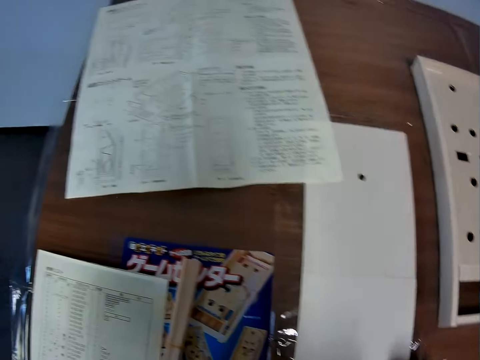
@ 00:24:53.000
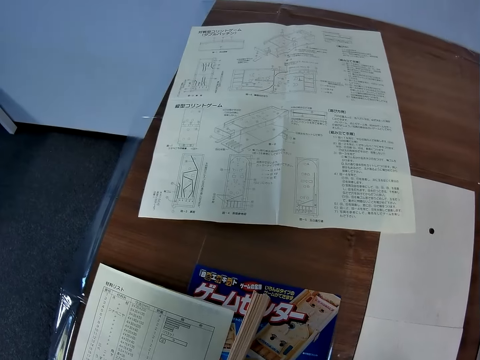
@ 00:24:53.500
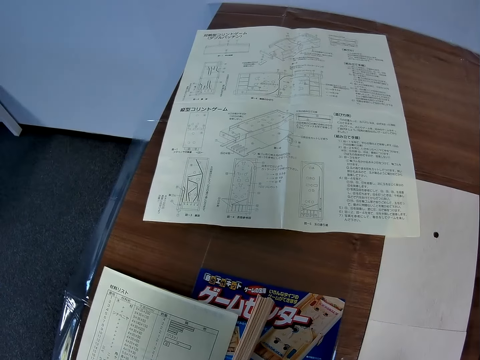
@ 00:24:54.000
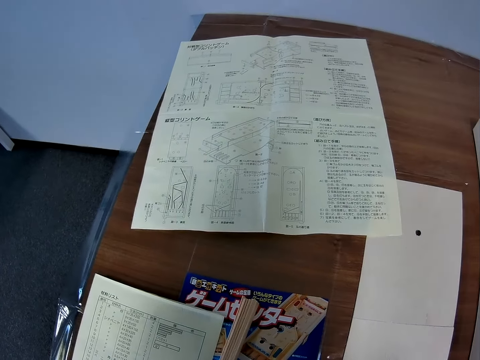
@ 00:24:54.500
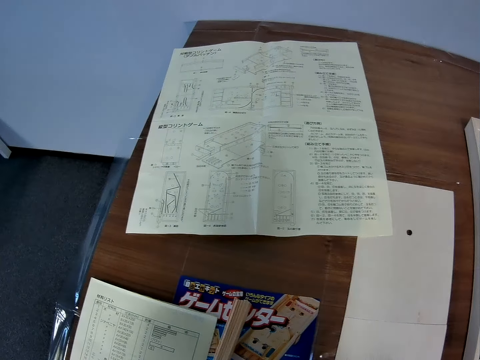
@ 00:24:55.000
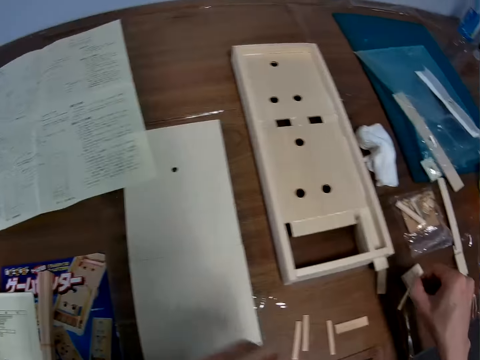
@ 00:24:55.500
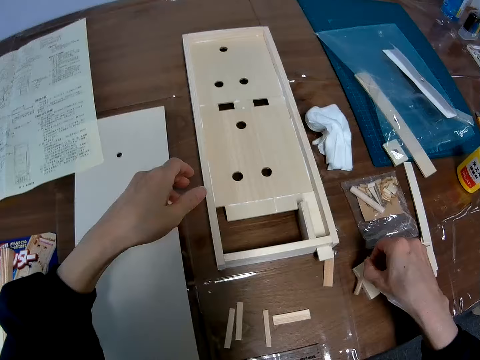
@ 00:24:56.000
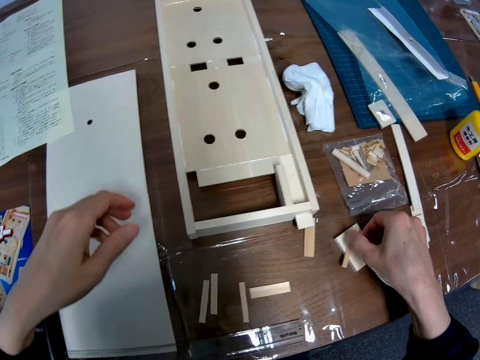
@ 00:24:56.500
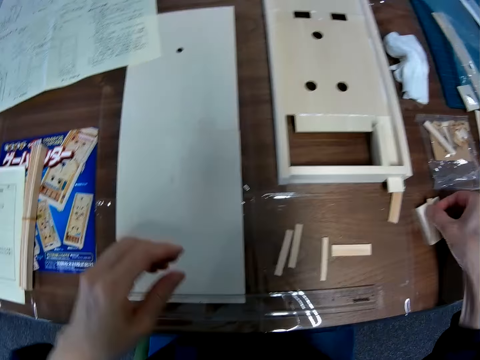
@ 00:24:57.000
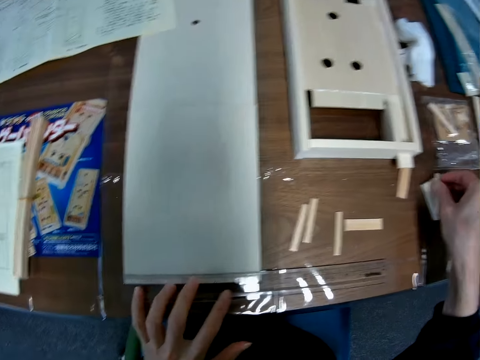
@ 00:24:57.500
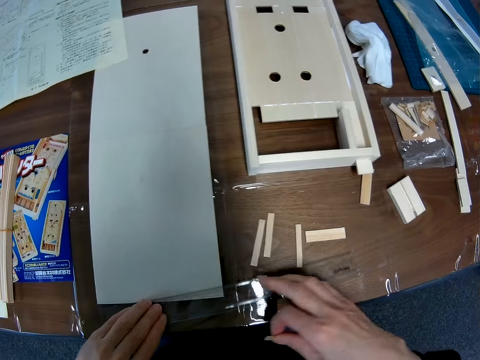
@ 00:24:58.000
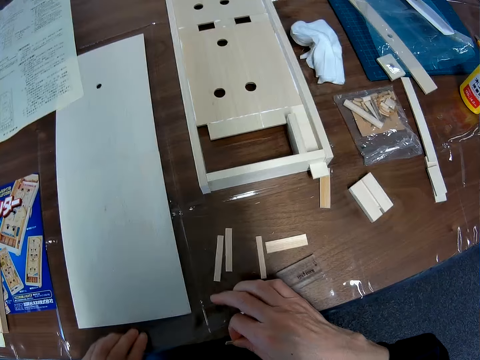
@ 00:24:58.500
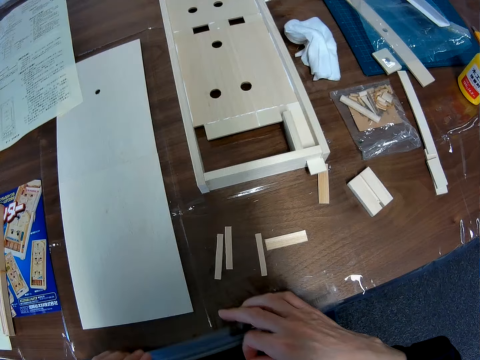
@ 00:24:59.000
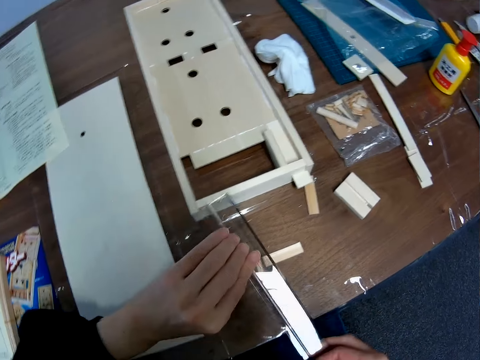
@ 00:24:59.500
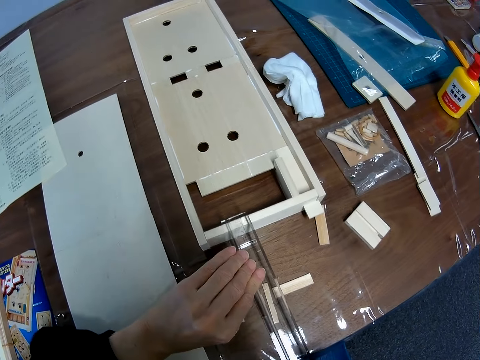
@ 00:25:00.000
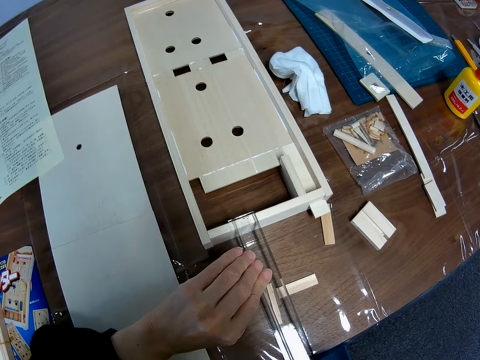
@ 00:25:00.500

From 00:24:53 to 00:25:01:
The camera wearer takes his left hand towards the wooden model on the table. He adjusts the ruler on the table. He picks the ruler from the table. He places the ruler on the wooden model on the table. He measures something.
